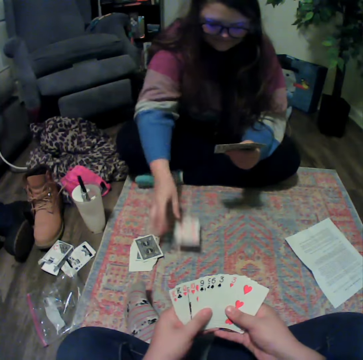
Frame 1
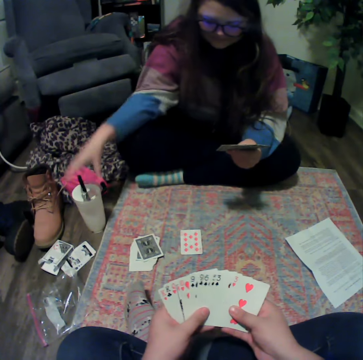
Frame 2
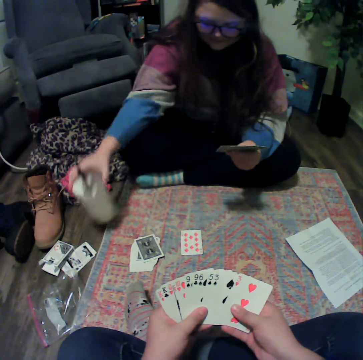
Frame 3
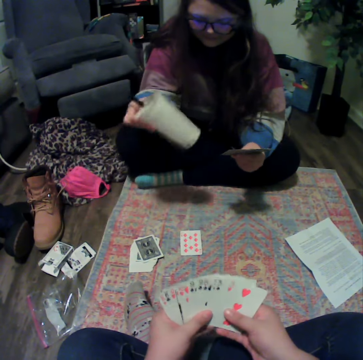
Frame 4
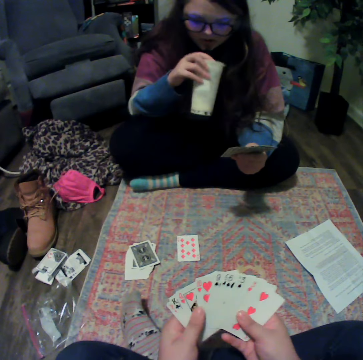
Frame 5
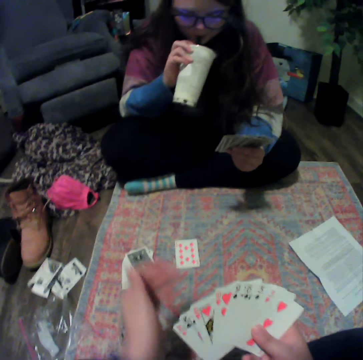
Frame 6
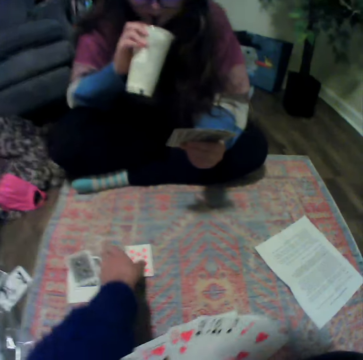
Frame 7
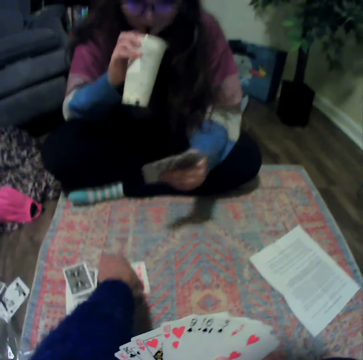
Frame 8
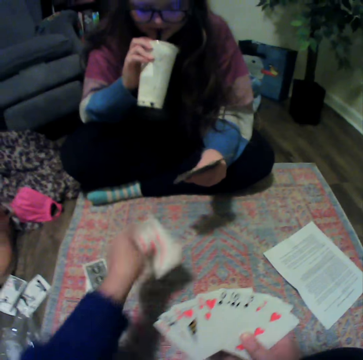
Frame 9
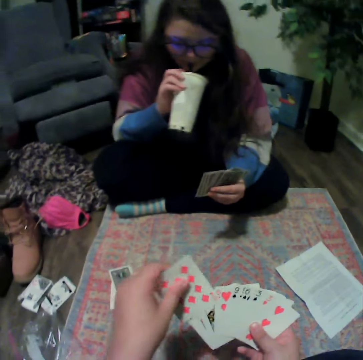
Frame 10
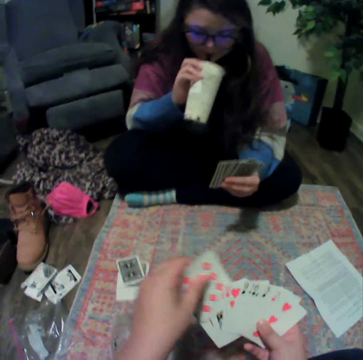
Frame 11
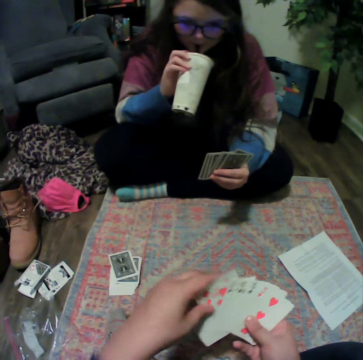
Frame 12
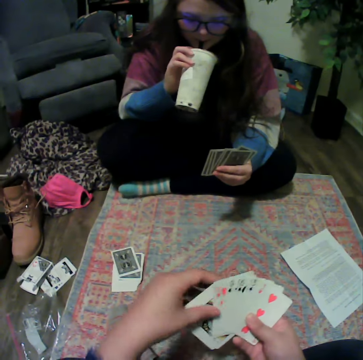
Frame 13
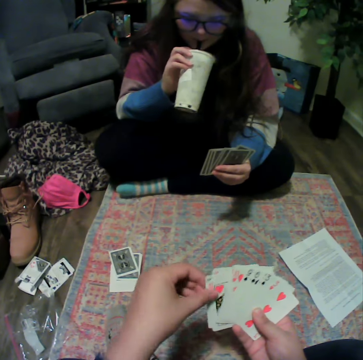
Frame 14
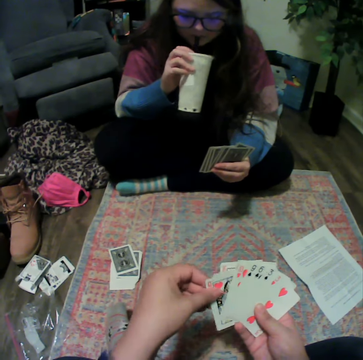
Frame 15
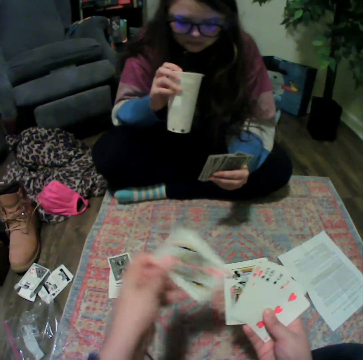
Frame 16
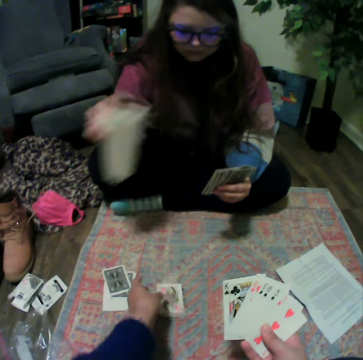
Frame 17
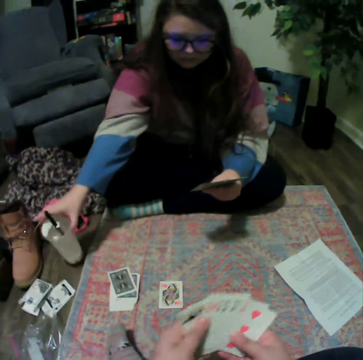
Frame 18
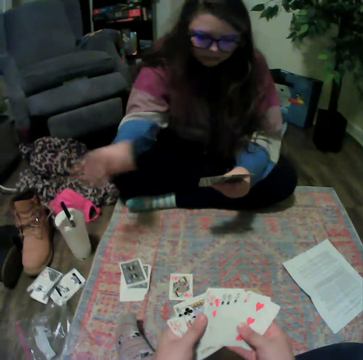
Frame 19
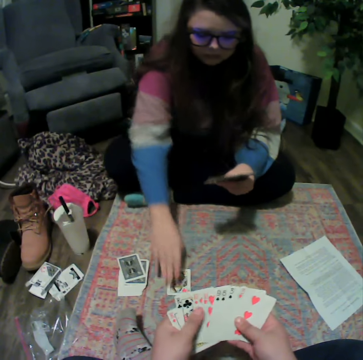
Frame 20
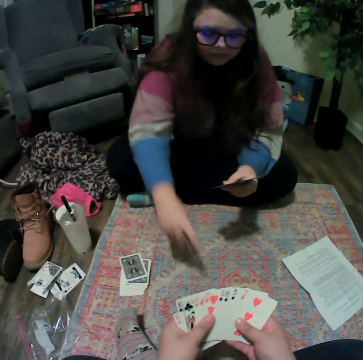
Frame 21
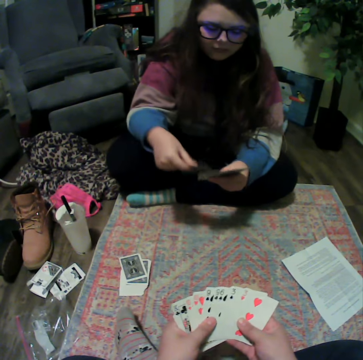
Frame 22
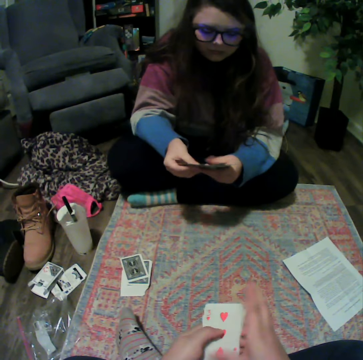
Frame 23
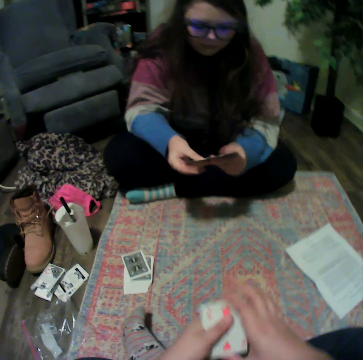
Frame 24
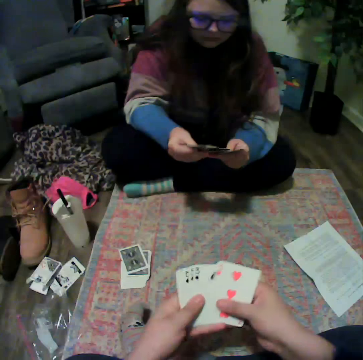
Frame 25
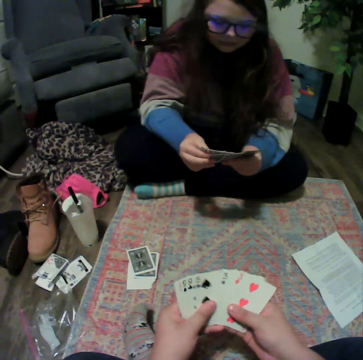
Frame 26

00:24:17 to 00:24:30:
A lady throws down the card. The lady plays the poker card. The lady picks up the plastic cup. The lady drinks something. The camera wearer picks up the card. They reshuffle the cards. They place the cards on the mat. The lady picks up the card from the mat. The camera wearer reshuffles the cards.

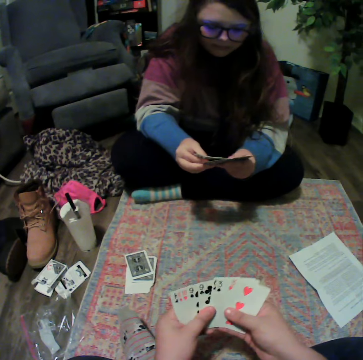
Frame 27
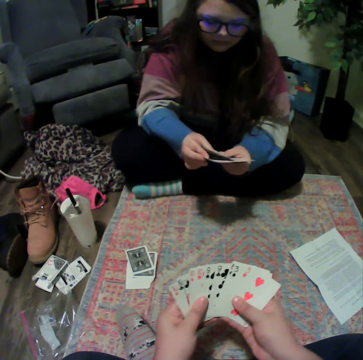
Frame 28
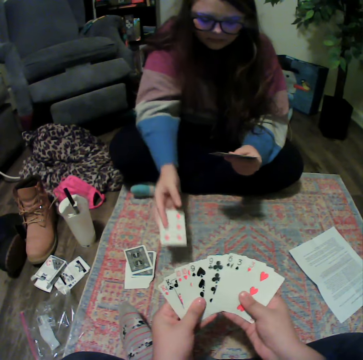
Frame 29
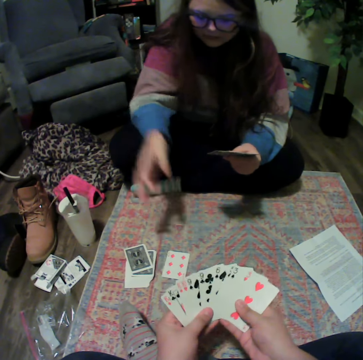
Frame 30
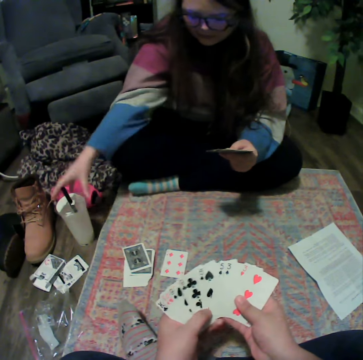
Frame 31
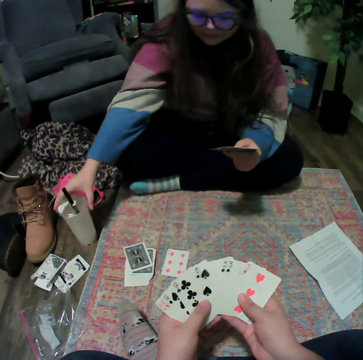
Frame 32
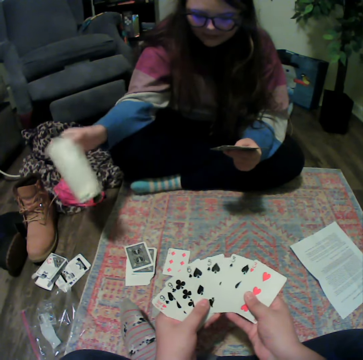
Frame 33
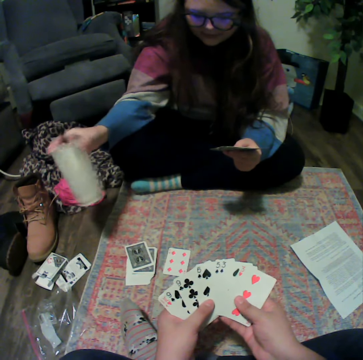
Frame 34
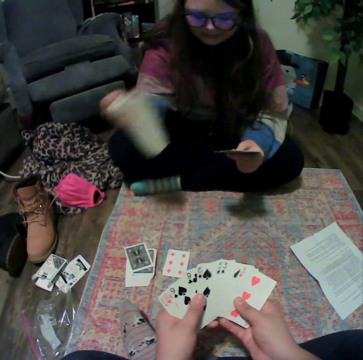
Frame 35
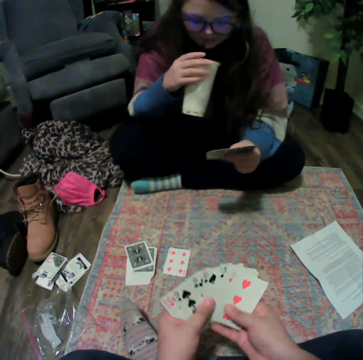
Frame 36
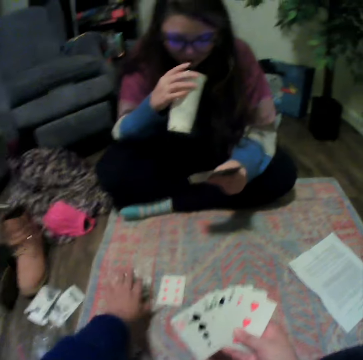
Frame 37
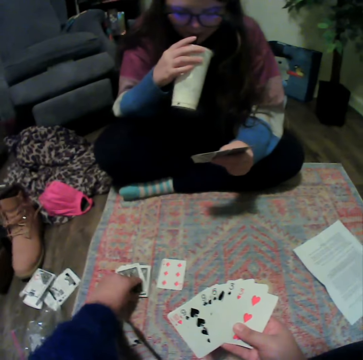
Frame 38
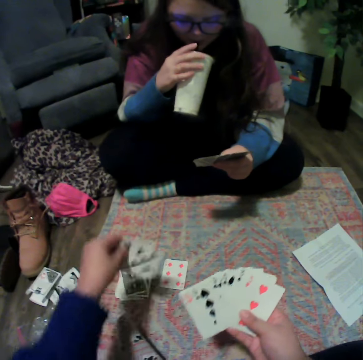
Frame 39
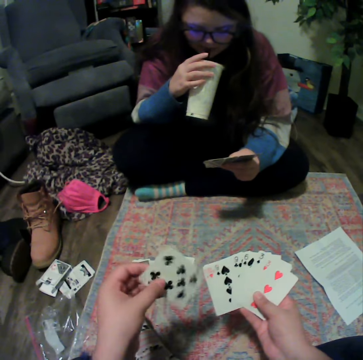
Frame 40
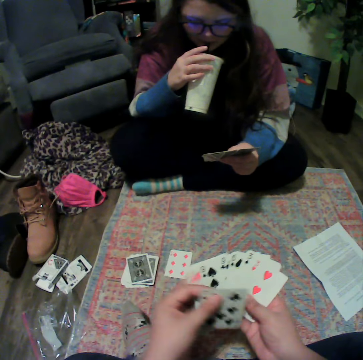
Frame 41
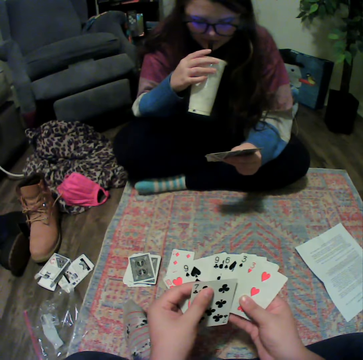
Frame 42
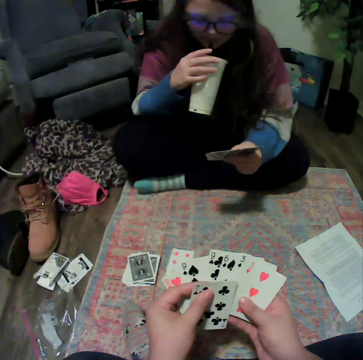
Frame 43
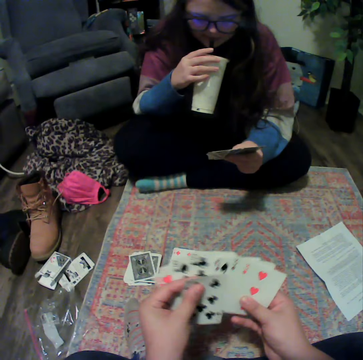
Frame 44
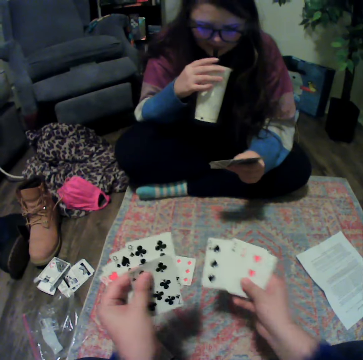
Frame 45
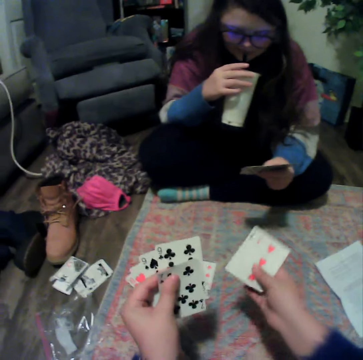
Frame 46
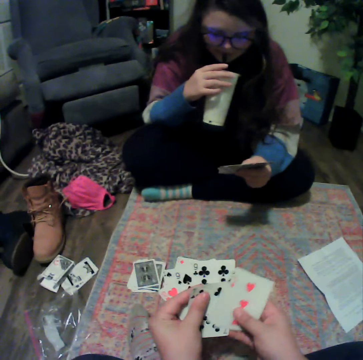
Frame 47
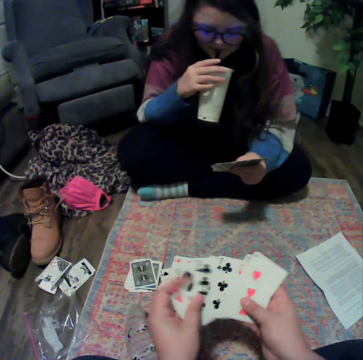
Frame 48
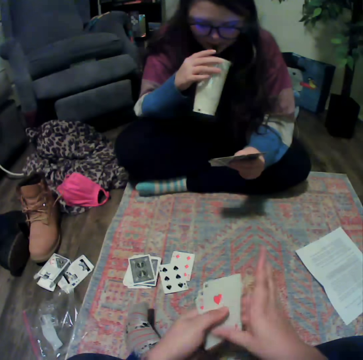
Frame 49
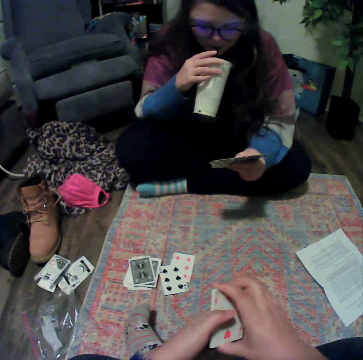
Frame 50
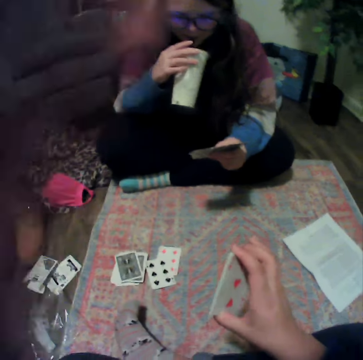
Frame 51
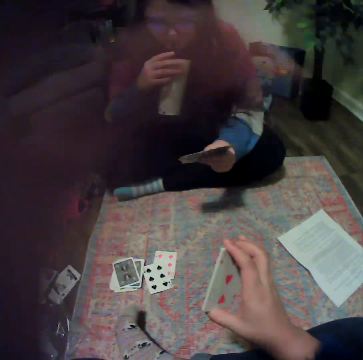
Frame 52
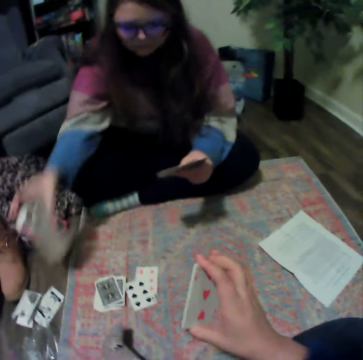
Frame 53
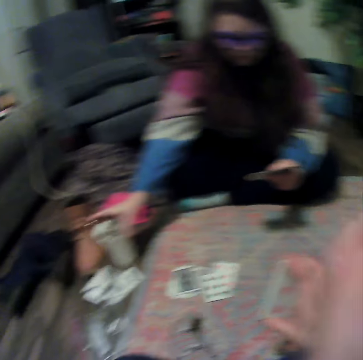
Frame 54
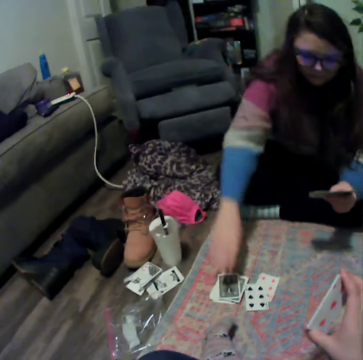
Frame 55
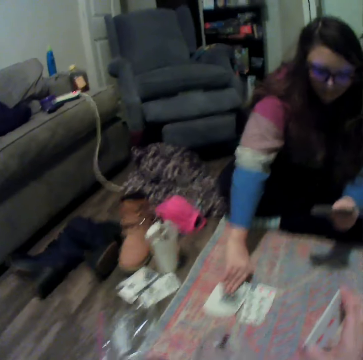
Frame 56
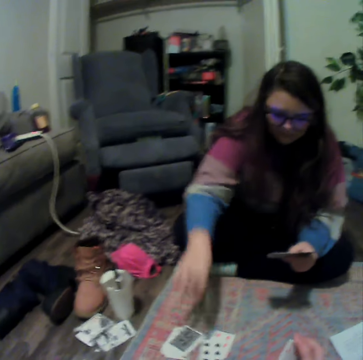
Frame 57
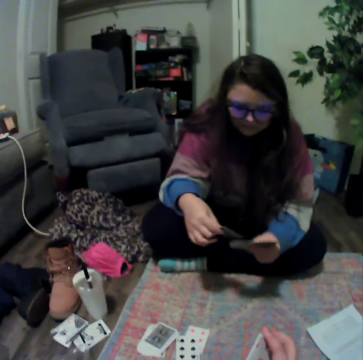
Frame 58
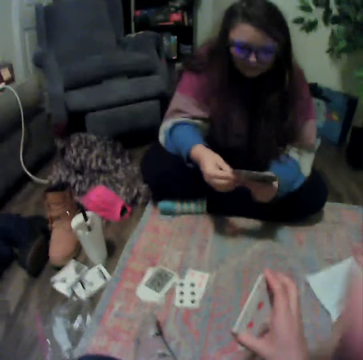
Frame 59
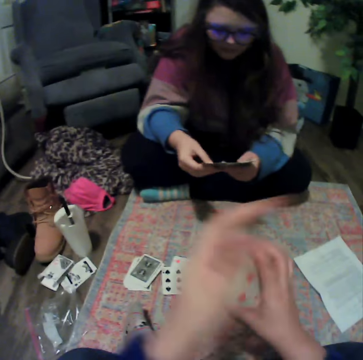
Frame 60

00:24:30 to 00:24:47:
A lady plays the poker card. The lady picks up the plastic cup. The camera wearer reshuffles the cards. The lady drinks something. The camera wearer picks up the card. They hold the cards. They place the card on the mat. They reshuffle the cards. They hold the cards. The lady places the plastic cup on the floor. The lady picks up the card.

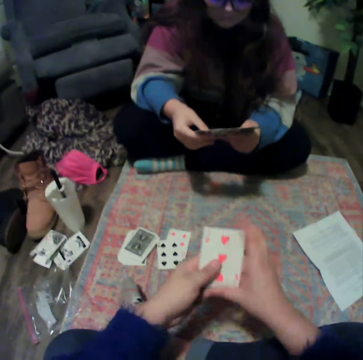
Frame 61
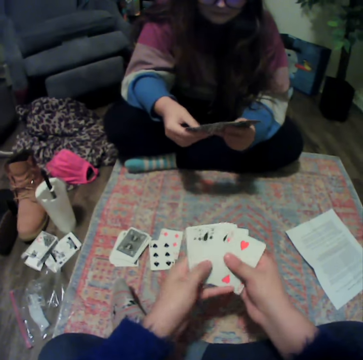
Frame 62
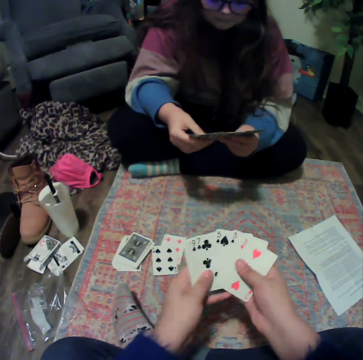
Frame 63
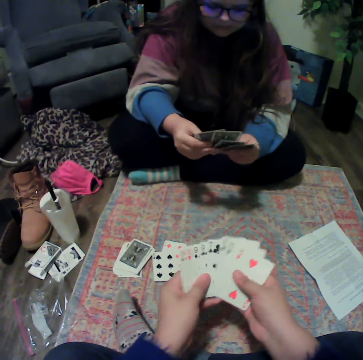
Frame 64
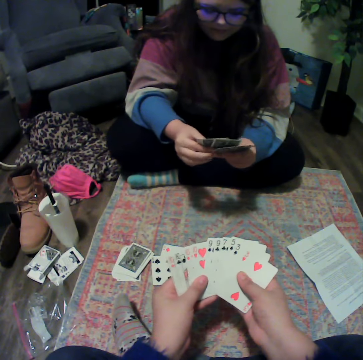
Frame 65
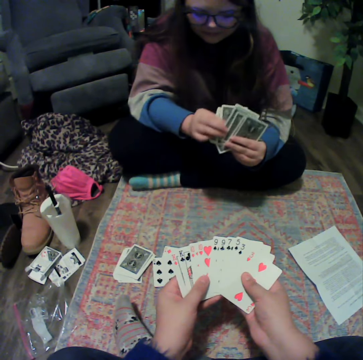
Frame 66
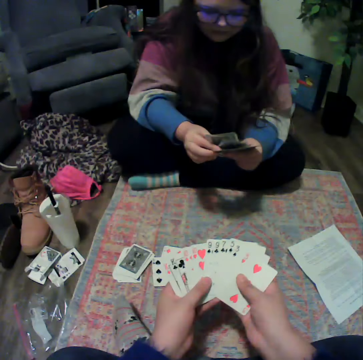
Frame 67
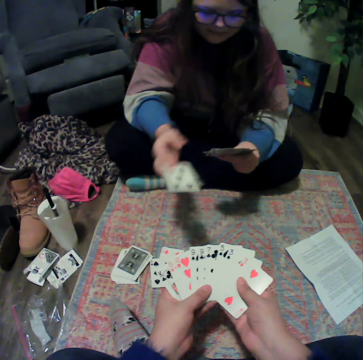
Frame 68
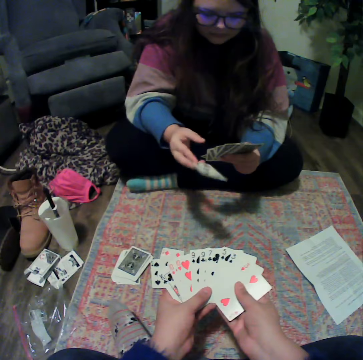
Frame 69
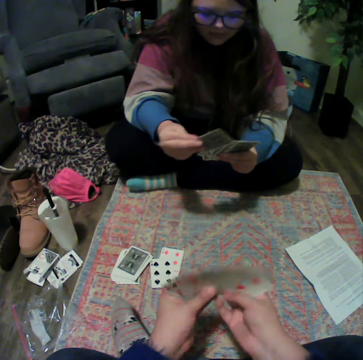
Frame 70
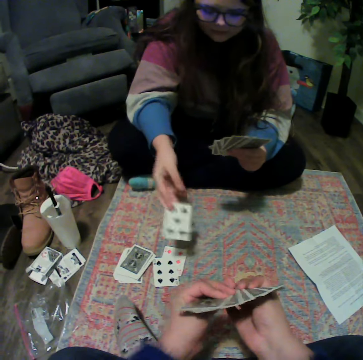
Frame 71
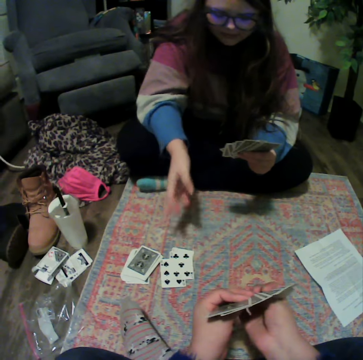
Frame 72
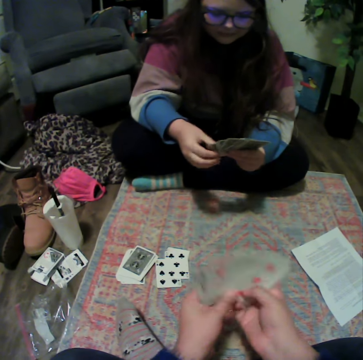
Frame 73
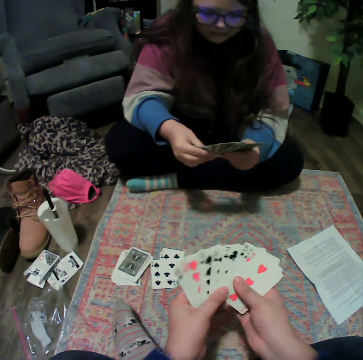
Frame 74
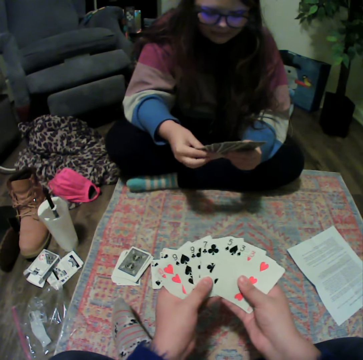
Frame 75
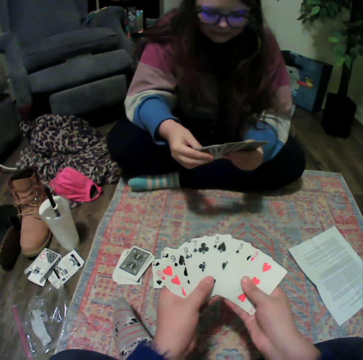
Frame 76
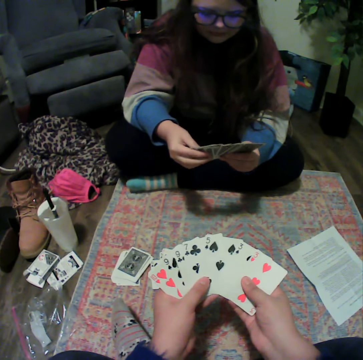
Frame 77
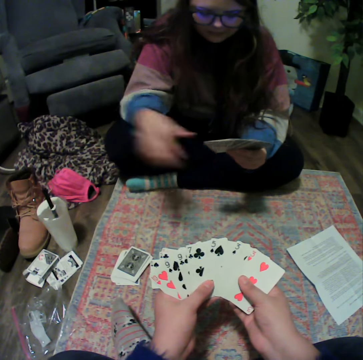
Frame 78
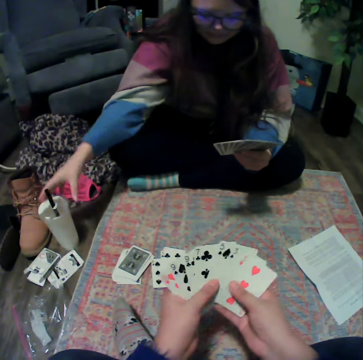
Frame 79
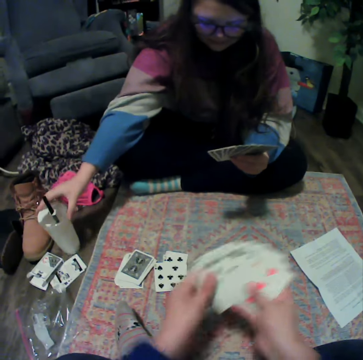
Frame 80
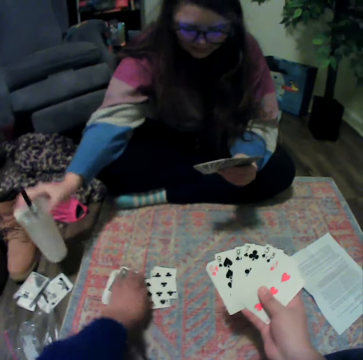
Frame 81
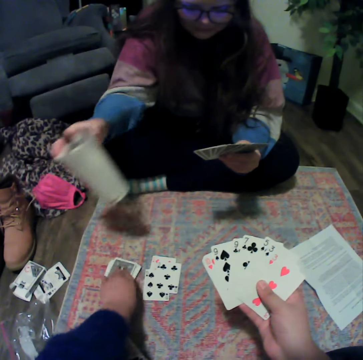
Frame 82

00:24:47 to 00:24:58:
The camera wearer reshuffles the cards. A lady plays the poker card. The camera wearer reshuffles the cards. The lady picks up the plastic cup.
